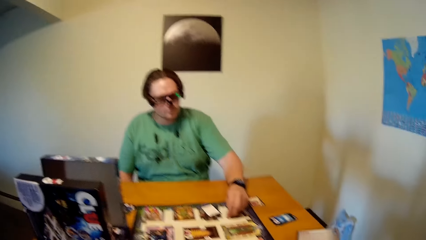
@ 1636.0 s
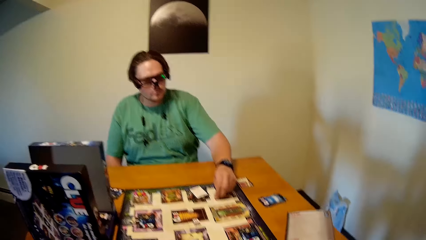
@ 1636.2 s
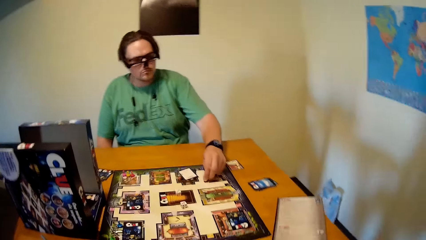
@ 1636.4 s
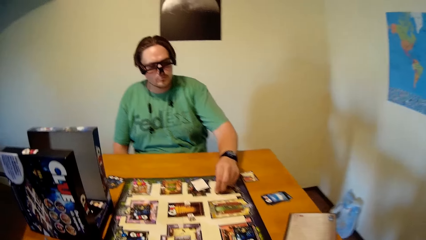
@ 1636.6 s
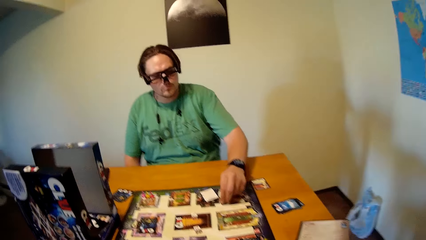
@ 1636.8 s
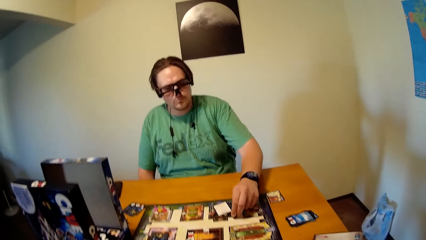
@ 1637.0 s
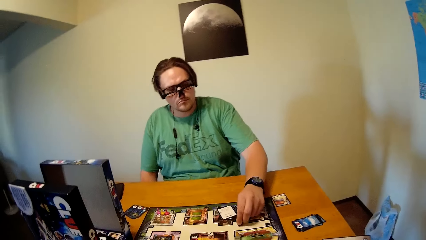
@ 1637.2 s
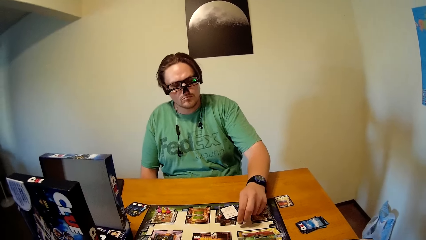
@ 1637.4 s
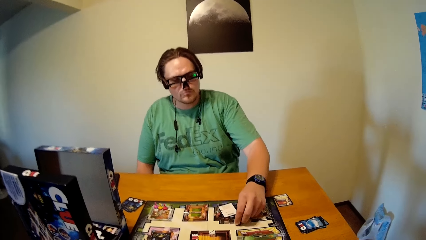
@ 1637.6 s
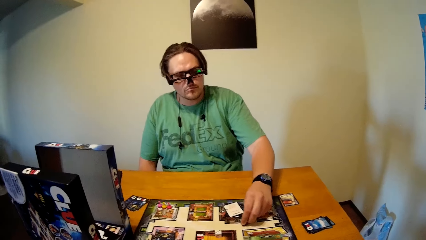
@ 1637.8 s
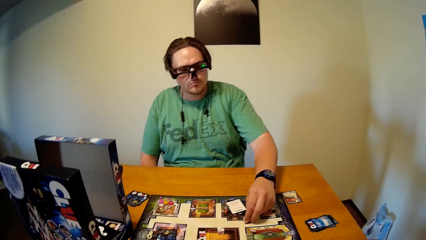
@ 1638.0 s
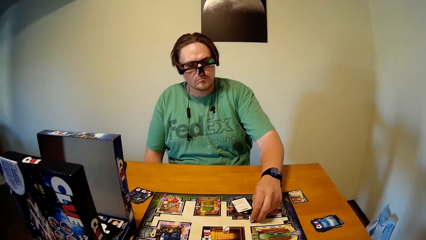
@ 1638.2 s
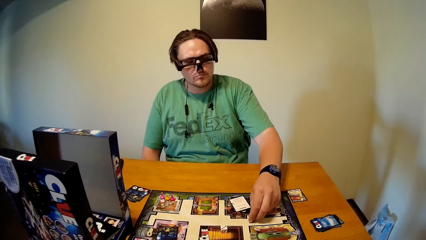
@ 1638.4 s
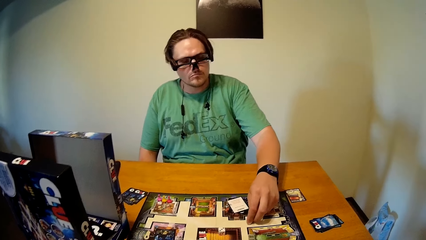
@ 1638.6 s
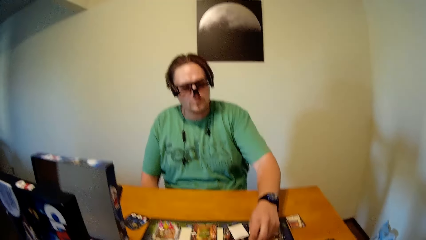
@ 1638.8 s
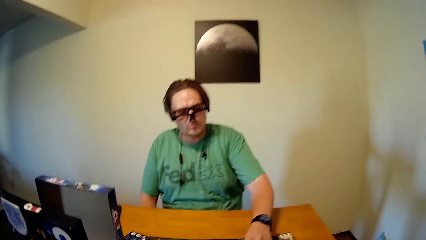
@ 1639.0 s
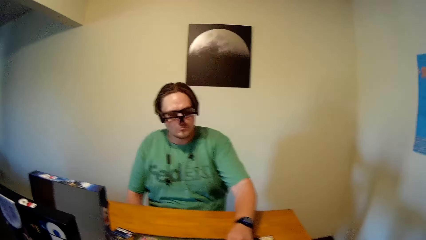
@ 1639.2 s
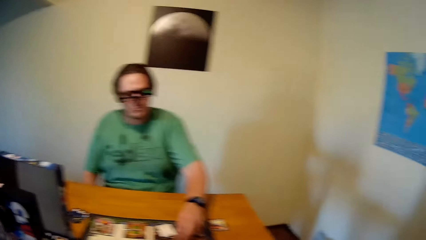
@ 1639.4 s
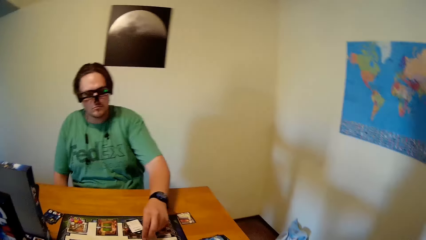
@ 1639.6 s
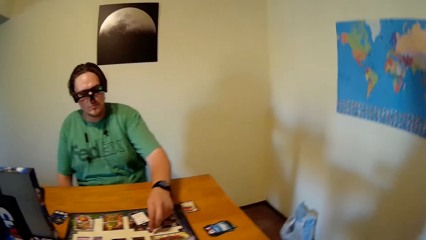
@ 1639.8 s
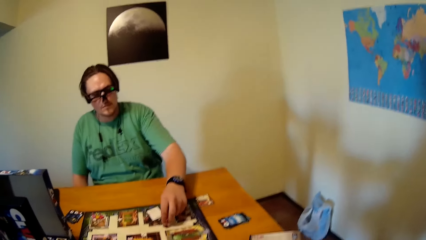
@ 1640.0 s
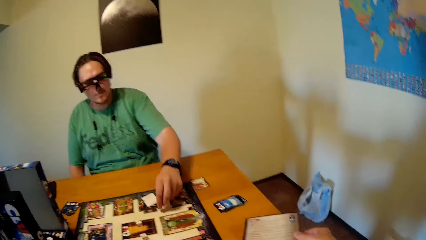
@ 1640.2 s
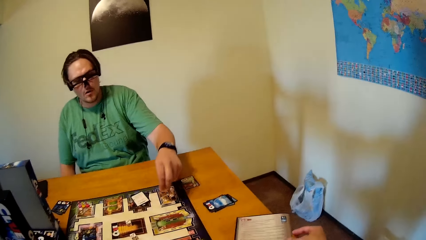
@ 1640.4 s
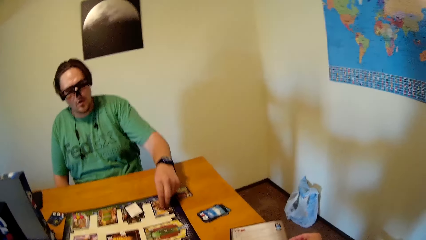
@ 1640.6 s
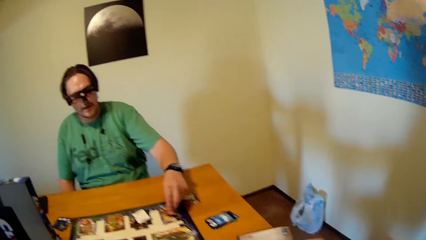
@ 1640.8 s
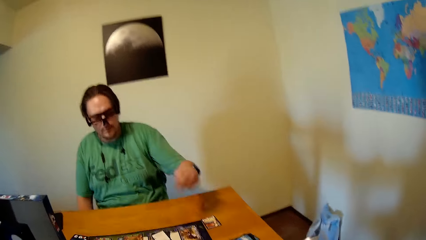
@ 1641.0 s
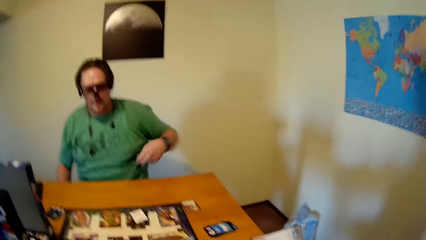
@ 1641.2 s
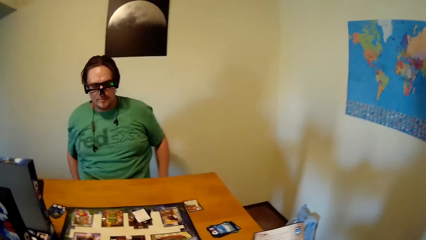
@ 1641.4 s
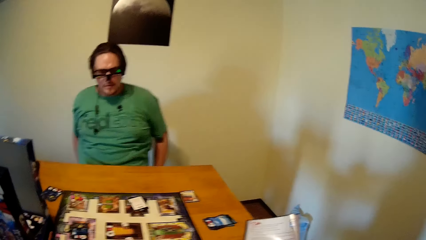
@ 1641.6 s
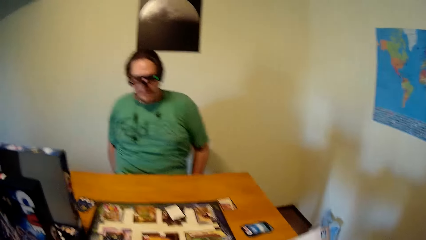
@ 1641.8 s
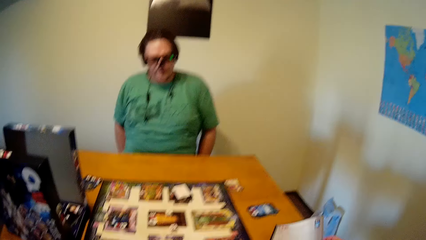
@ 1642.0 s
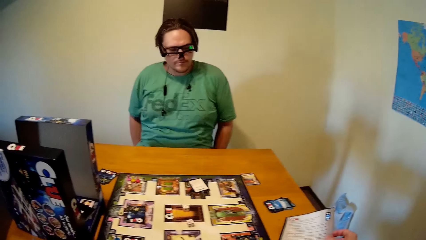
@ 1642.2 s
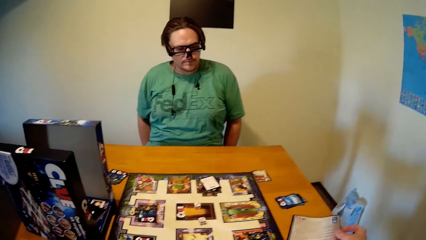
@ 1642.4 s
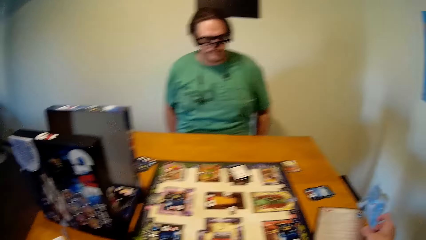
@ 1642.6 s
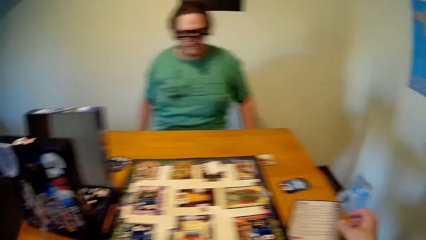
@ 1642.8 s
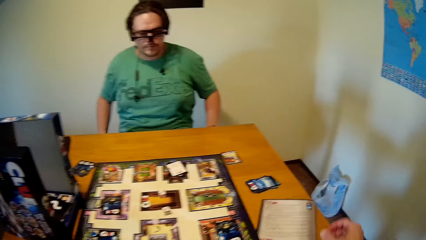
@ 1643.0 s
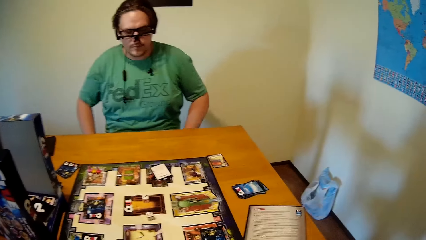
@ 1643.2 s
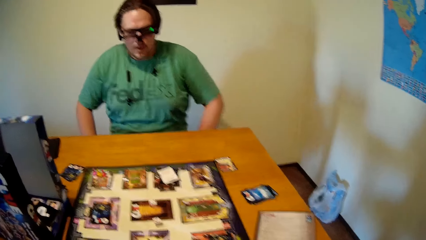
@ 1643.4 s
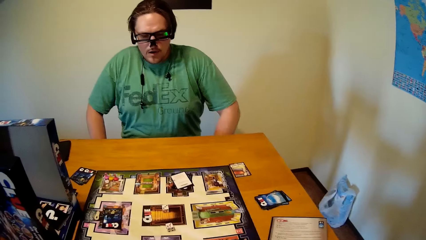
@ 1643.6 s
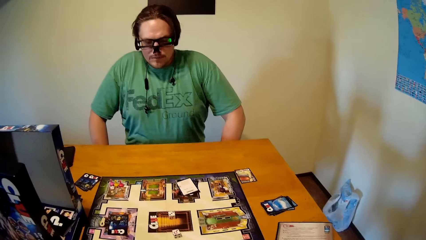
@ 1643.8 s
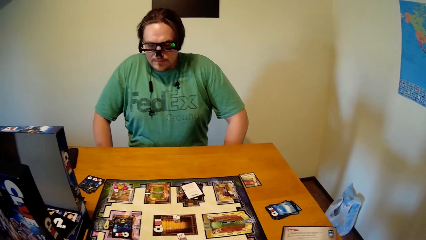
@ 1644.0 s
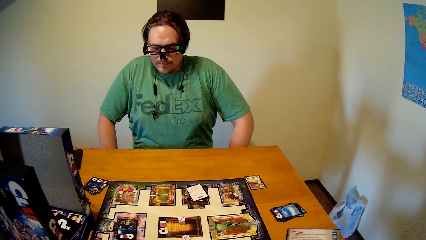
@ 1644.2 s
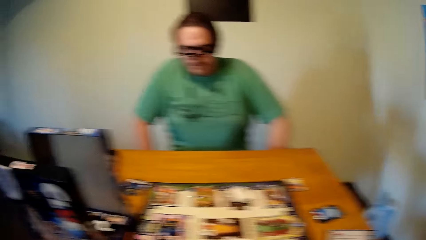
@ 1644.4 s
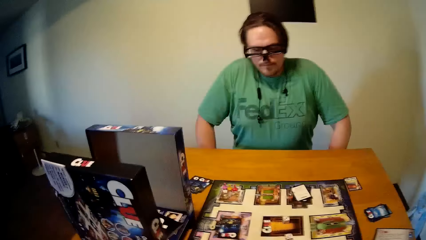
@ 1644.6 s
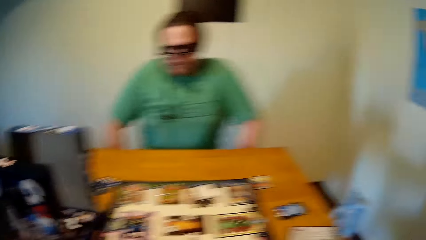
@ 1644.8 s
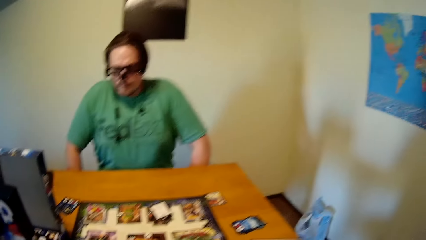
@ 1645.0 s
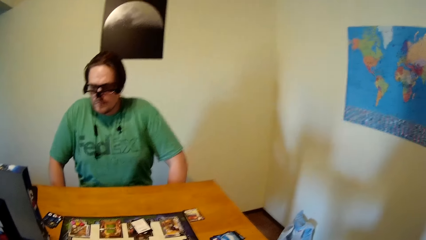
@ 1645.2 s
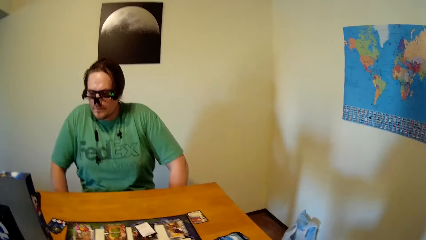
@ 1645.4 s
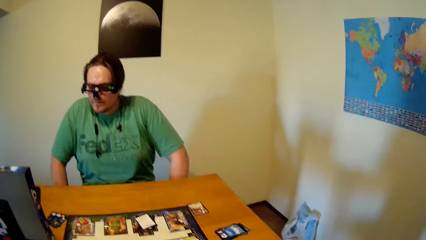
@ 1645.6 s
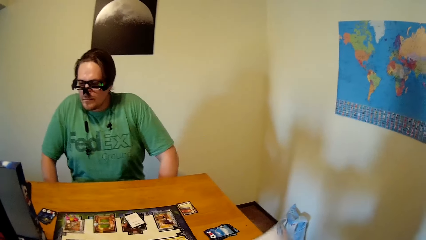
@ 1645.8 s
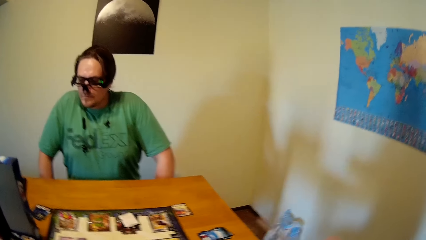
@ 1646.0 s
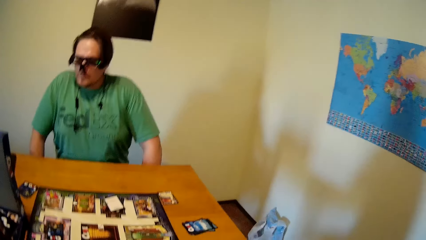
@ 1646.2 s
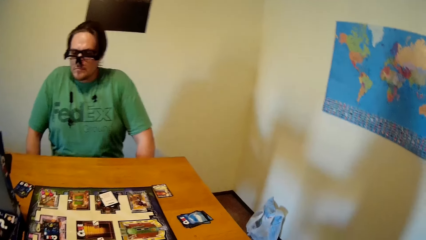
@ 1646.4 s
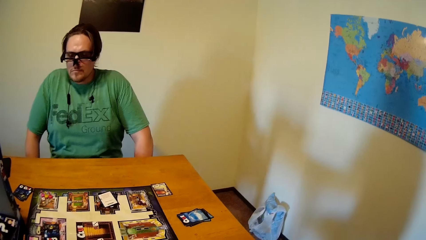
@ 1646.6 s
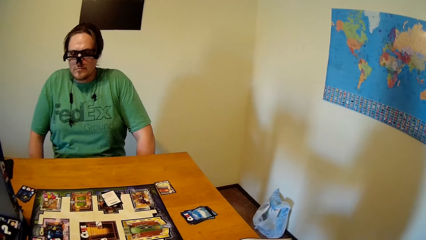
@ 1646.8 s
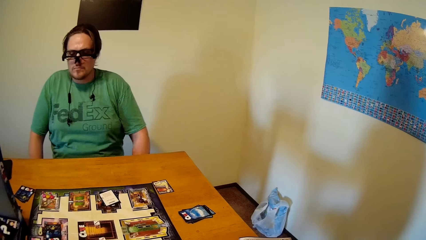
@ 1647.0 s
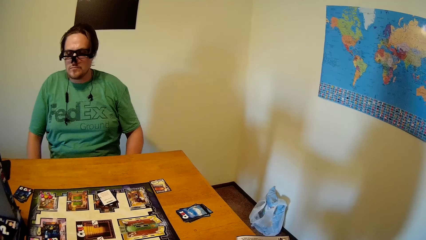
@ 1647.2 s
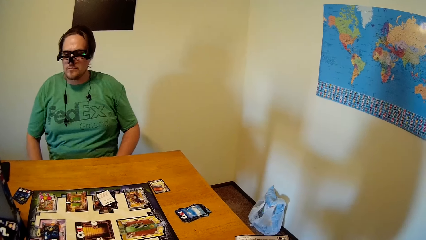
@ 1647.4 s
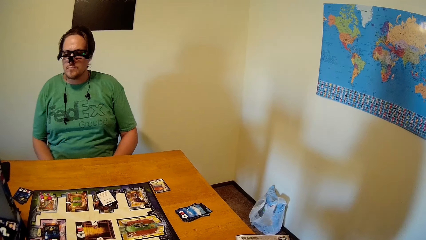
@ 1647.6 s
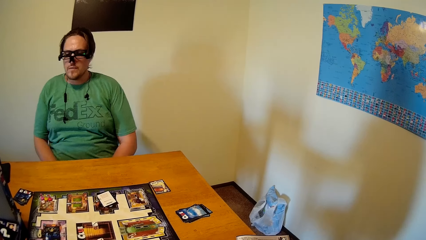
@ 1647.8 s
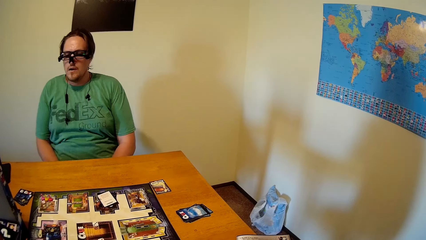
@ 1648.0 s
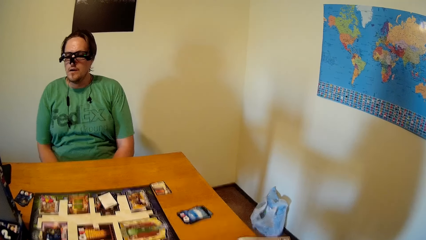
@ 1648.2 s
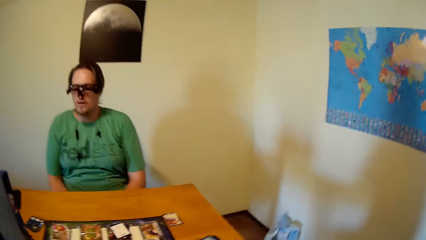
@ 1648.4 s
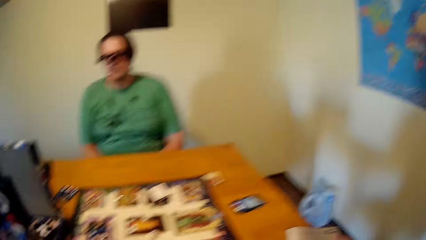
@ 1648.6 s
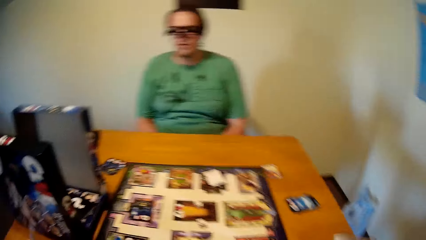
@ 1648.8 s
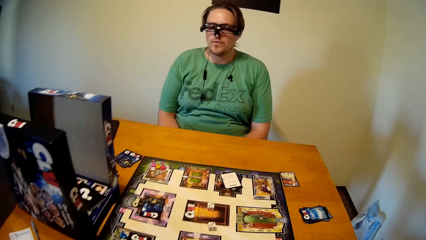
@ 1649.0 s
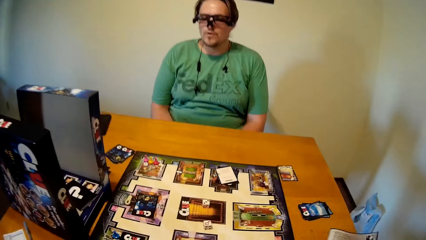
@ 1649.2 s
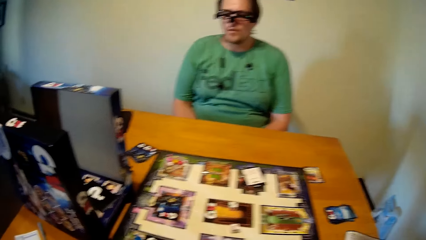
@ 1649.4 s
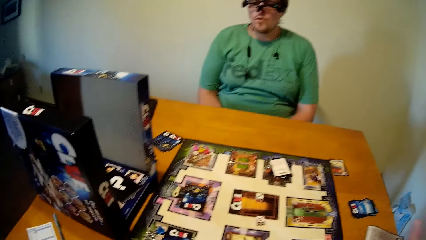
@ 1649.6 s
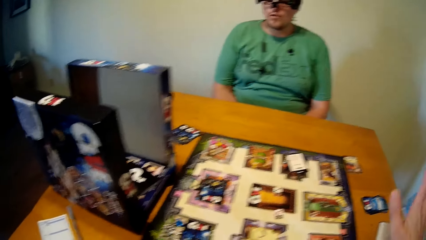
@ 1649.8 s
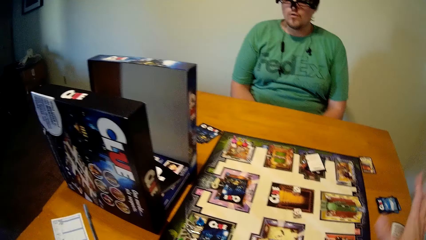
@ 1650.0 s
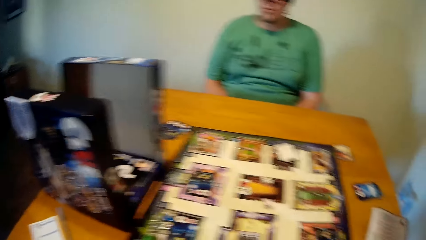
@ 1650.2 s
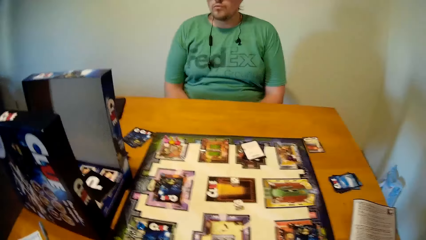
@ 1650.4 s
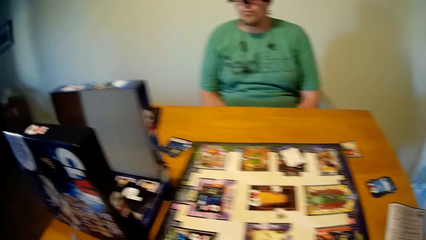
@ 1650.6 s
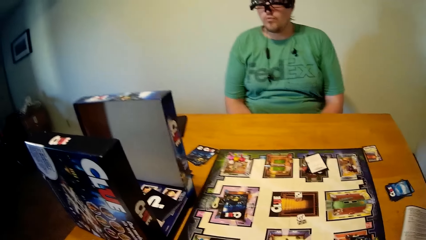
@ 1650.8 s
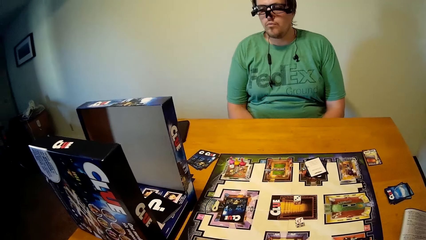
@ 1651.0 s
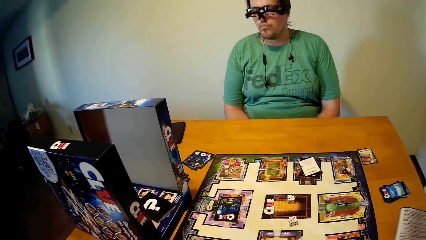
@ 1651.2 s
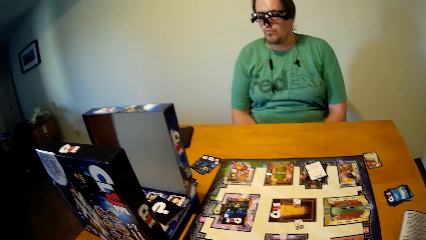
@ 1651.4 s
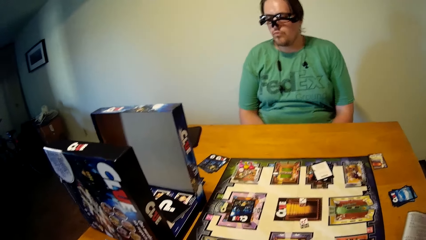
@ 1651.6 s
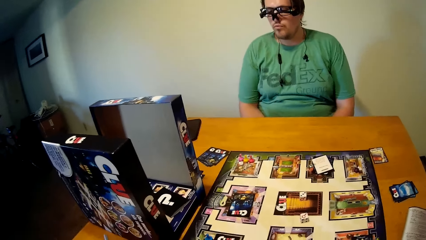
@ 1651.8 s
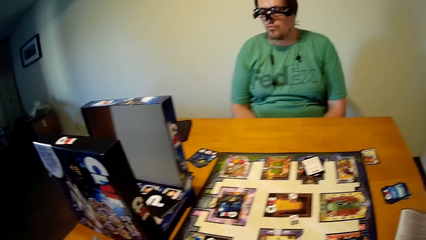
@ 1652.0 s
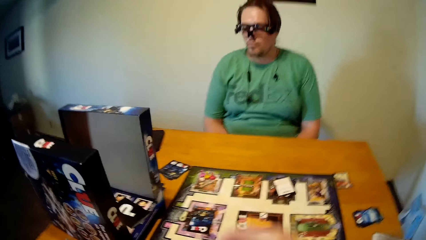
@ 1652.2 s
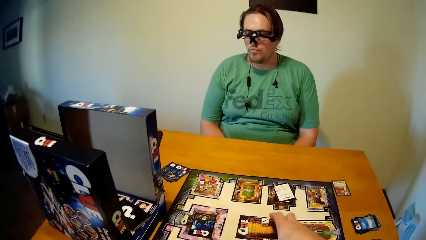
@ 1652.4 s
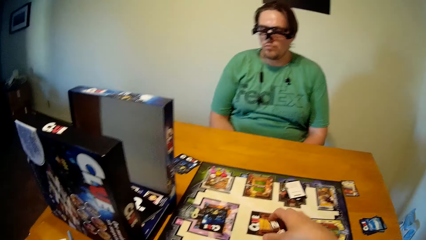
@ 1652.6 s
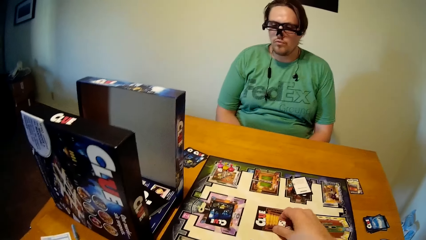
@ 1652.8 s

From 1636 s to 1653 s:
The man moves the dice. The camera wearer picks up a book from the table with his right hand. He places the book on the table.
